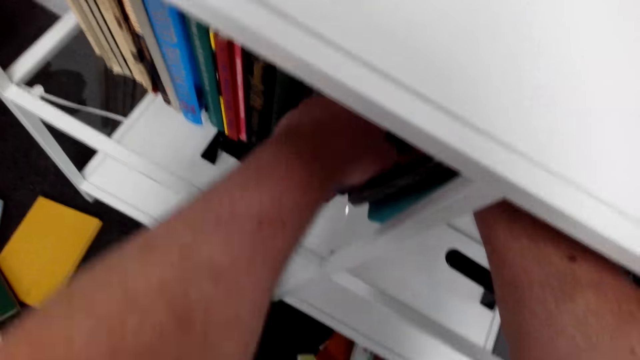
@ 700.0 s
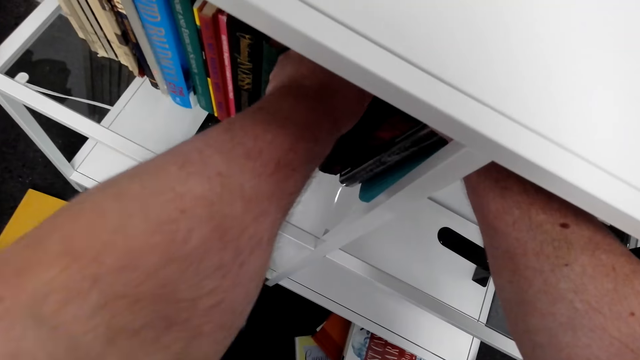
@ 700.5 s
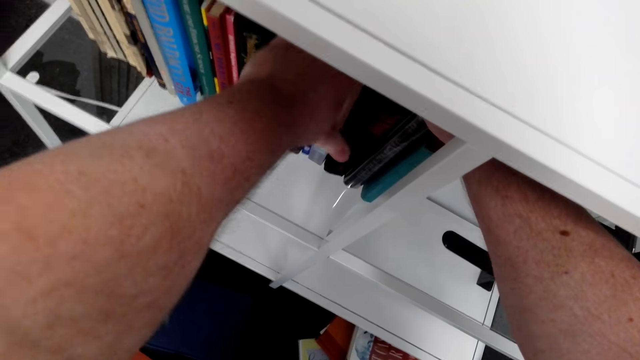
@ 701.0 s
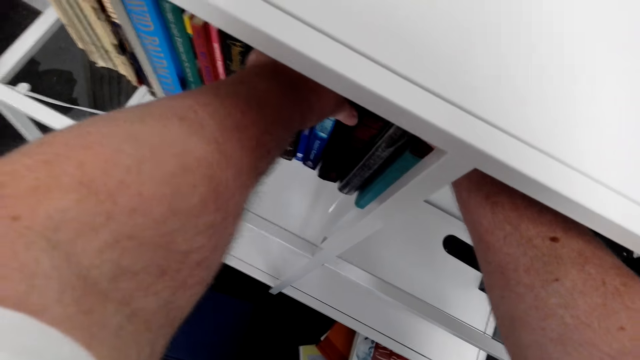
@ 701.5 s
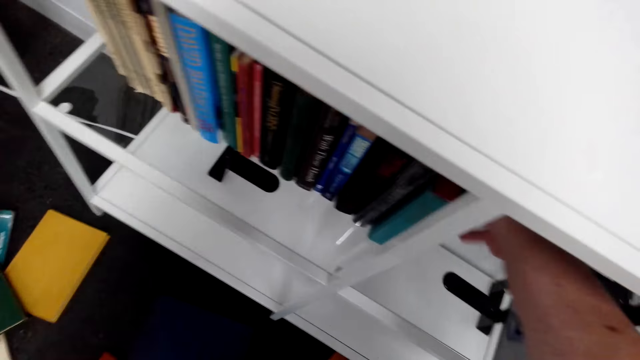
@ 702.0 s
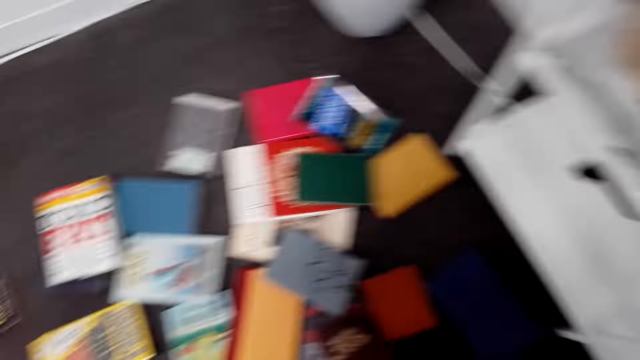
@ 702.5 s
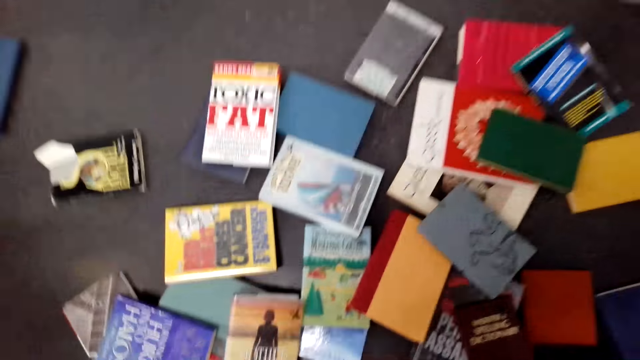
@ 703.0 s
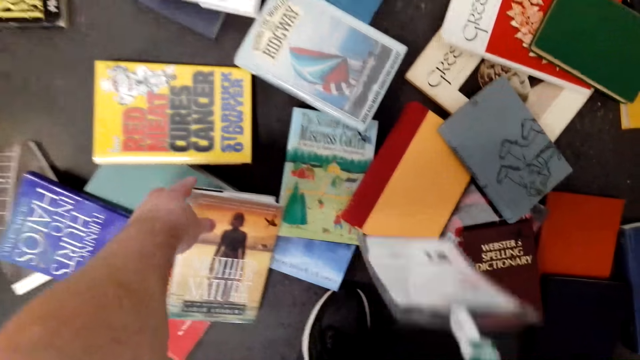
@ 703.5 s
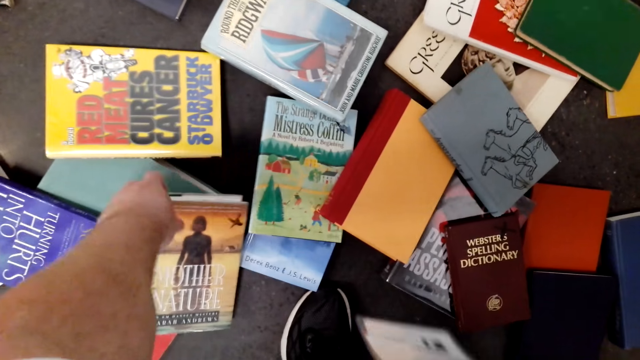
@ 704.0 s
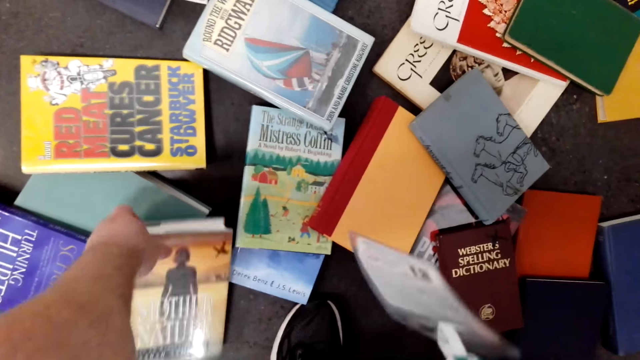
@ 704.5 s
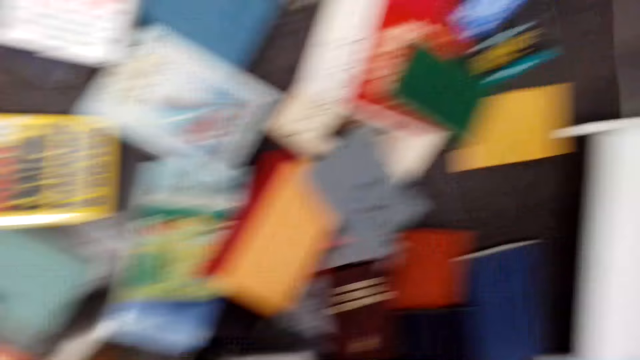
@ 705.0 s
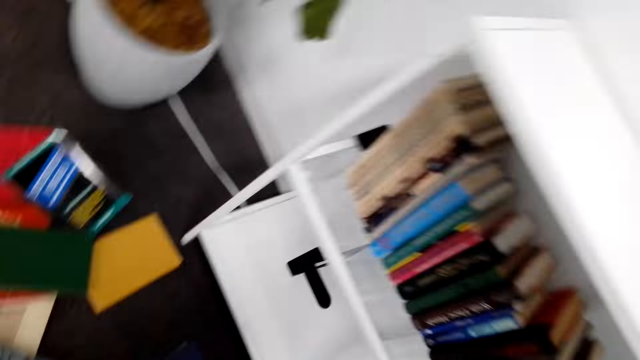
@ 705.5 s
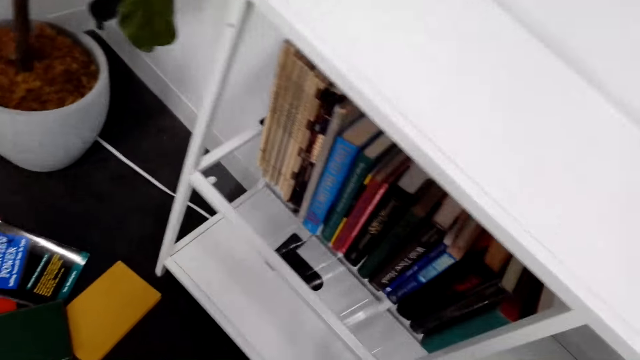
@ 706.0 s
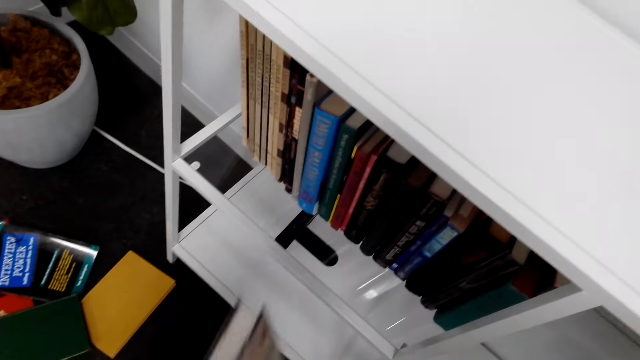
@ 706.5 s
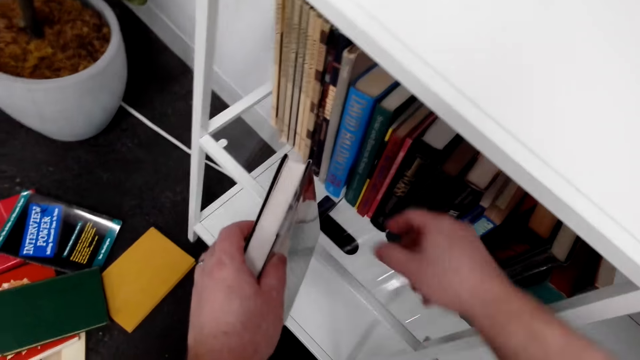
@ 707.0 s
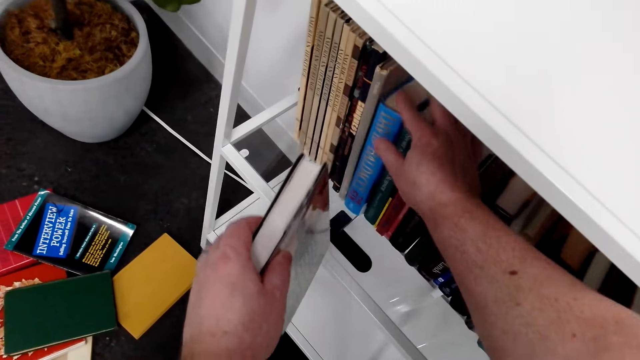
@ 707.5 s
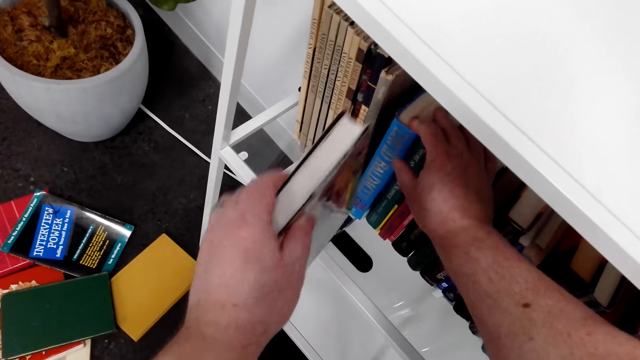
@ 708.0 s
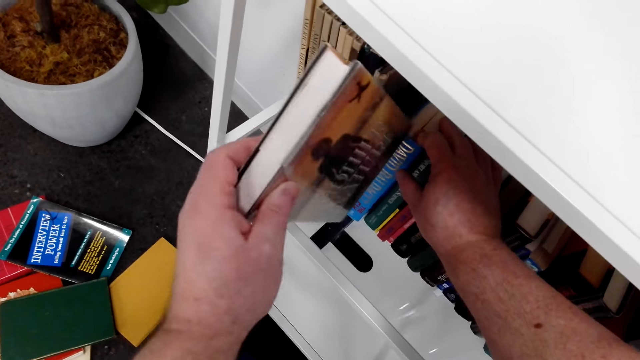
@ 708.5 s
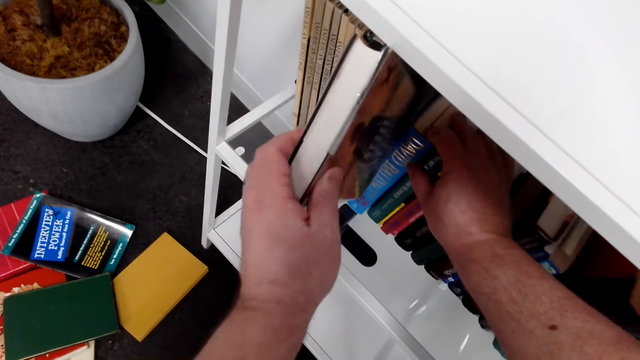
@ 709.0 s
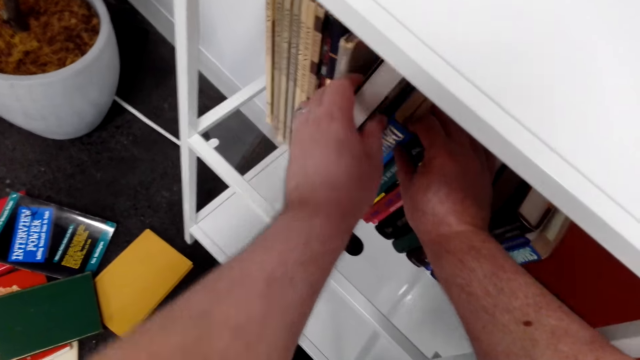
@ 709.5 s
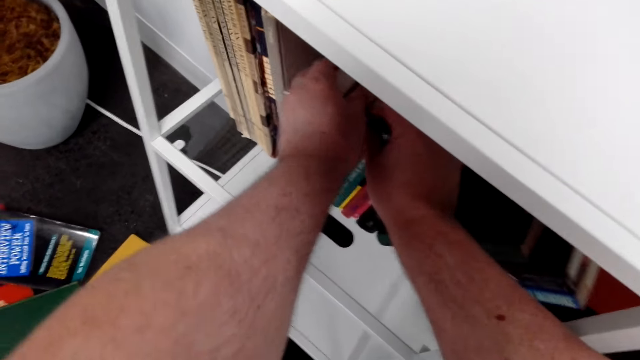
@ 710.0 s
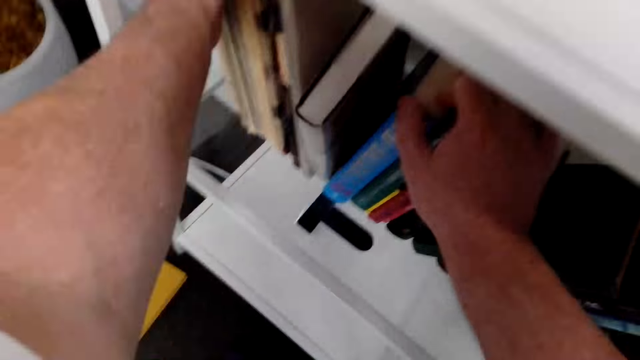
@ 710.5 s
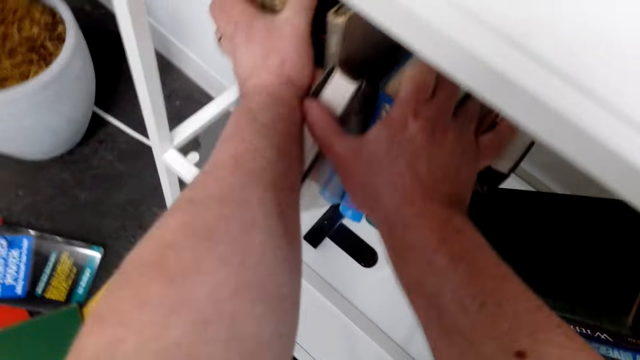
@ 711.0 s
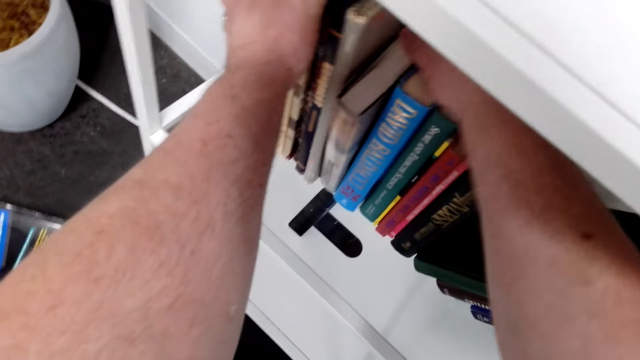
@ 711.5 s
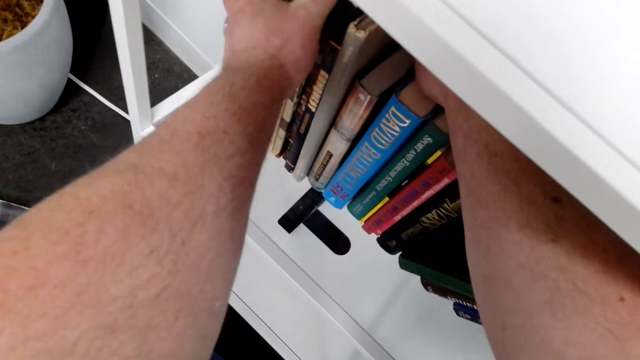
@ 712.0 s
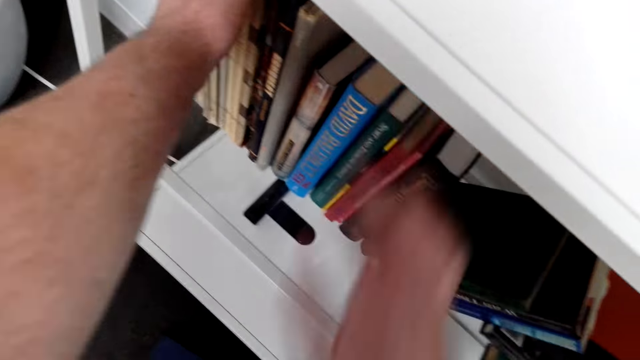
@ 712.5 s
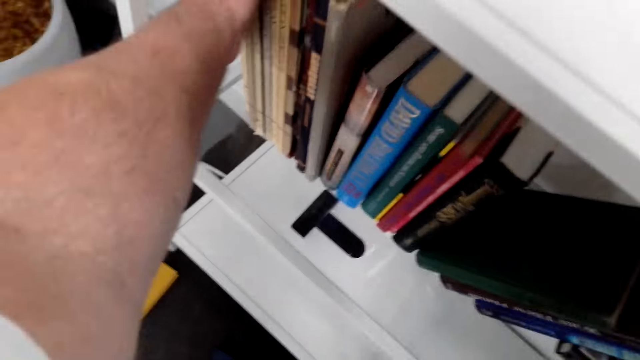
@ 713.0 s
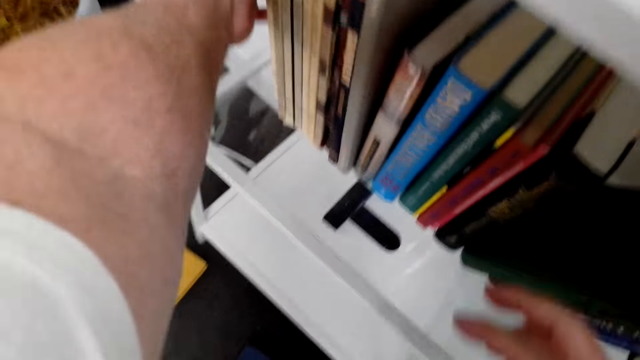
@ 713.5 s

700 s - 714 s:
The camera wearer picks a book on the floor. They arrange the book on the shelf.

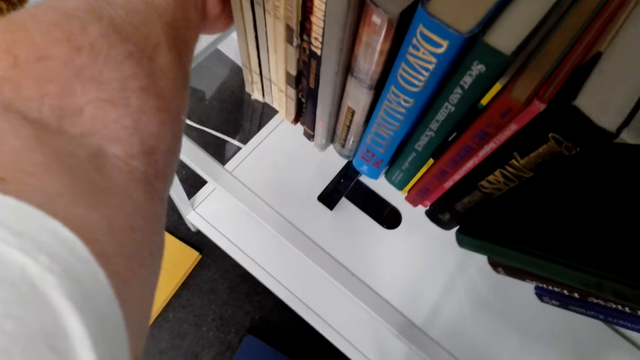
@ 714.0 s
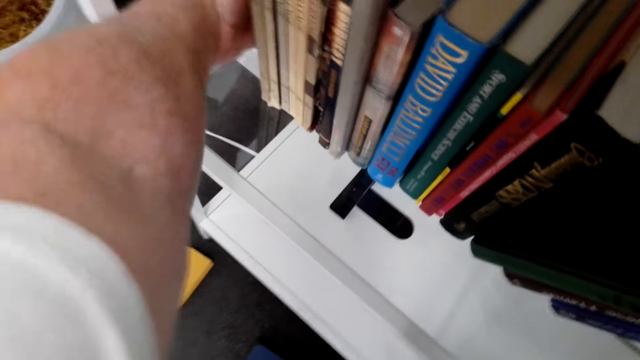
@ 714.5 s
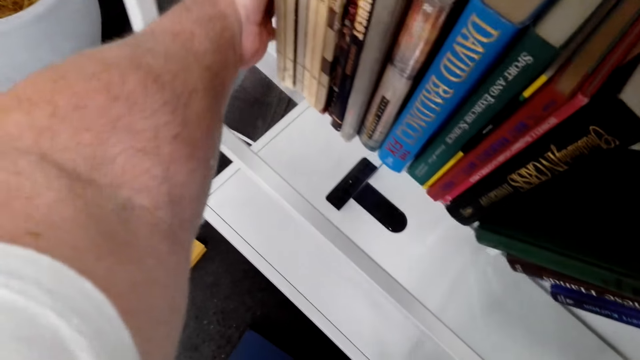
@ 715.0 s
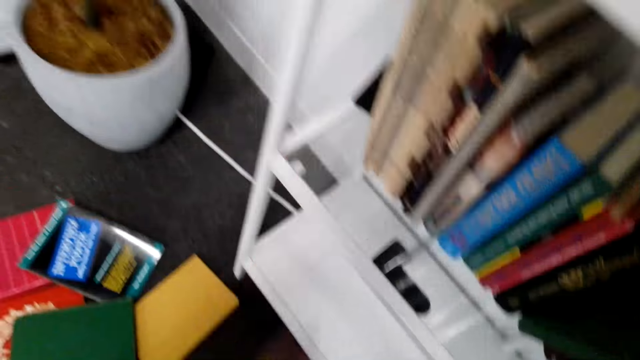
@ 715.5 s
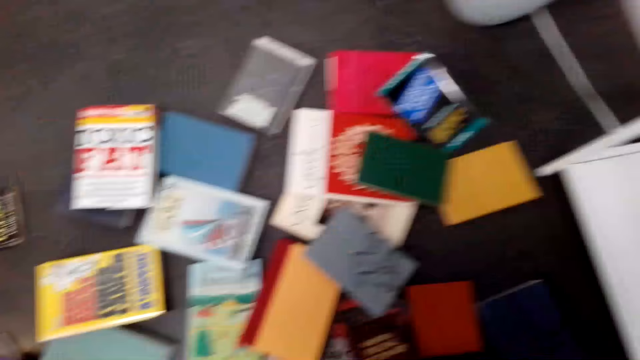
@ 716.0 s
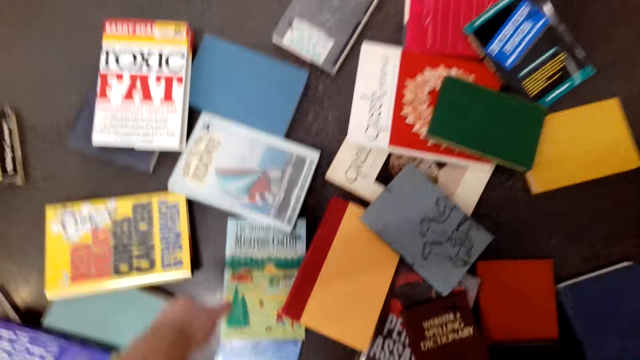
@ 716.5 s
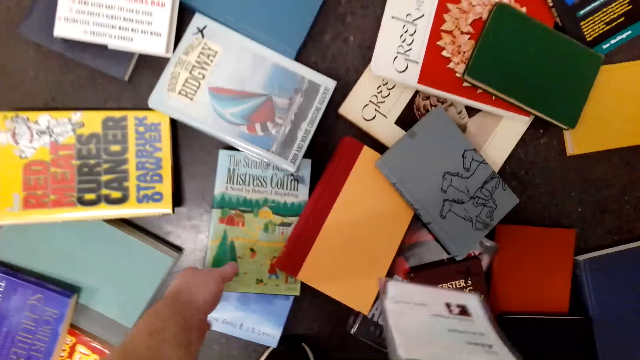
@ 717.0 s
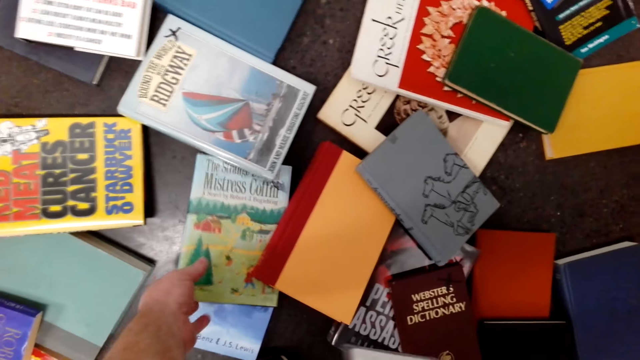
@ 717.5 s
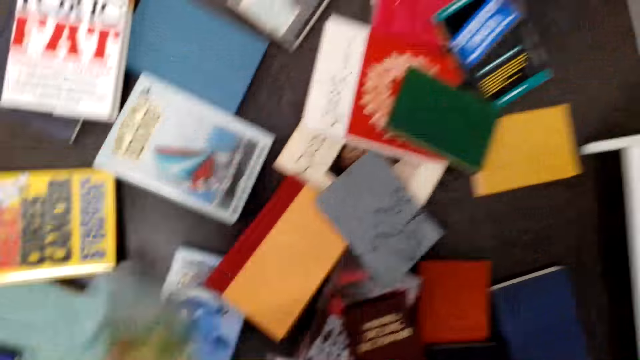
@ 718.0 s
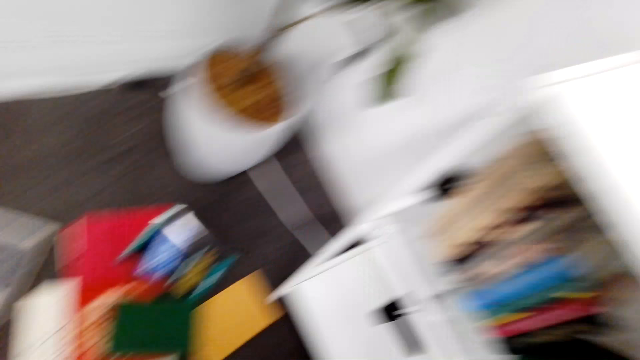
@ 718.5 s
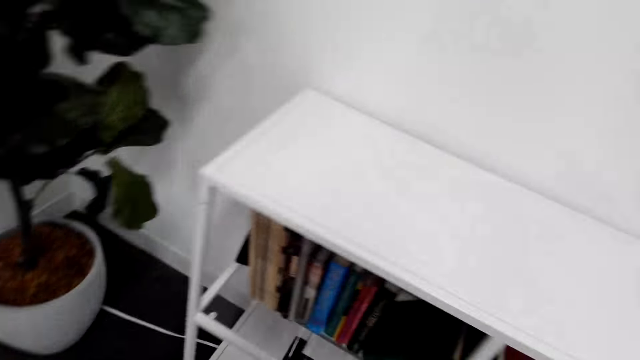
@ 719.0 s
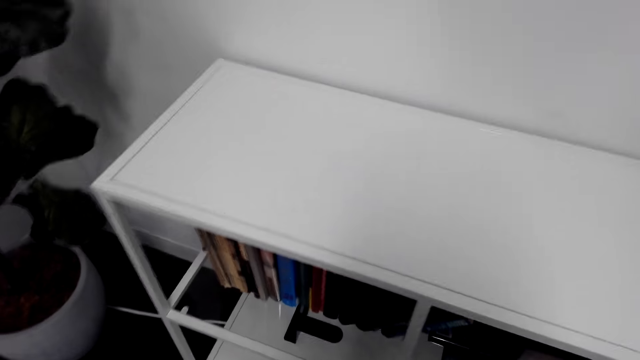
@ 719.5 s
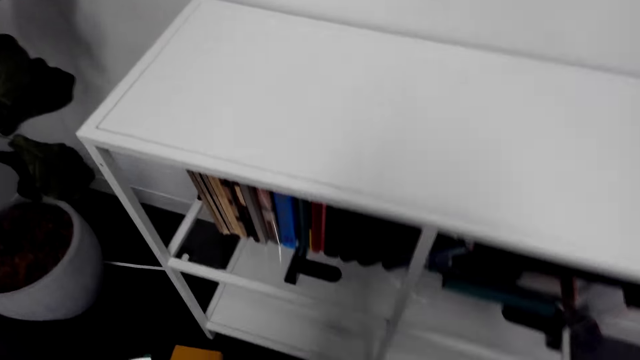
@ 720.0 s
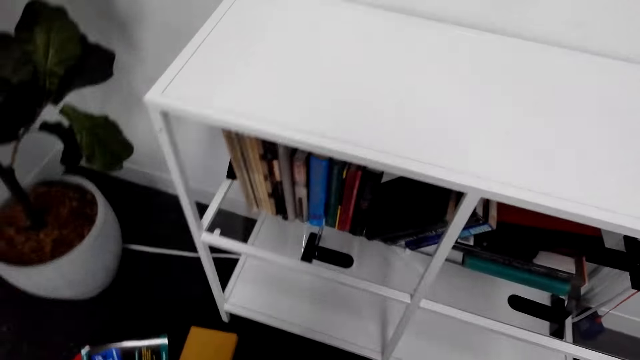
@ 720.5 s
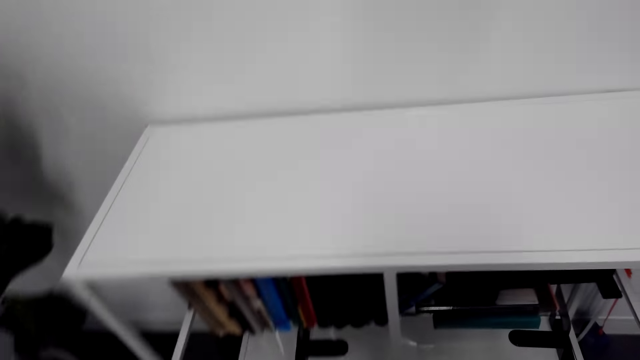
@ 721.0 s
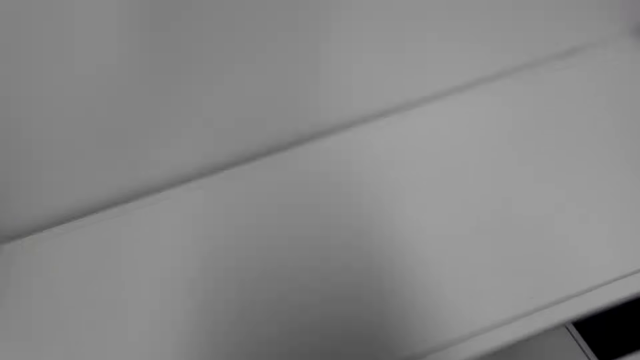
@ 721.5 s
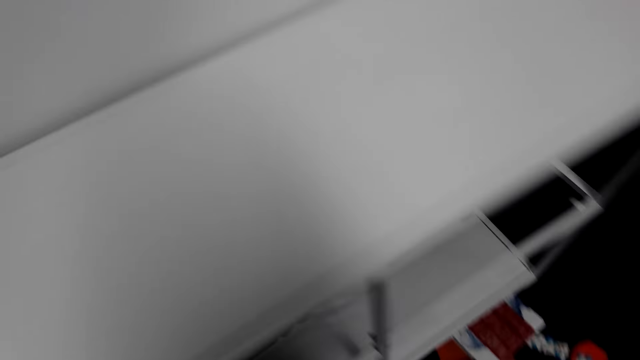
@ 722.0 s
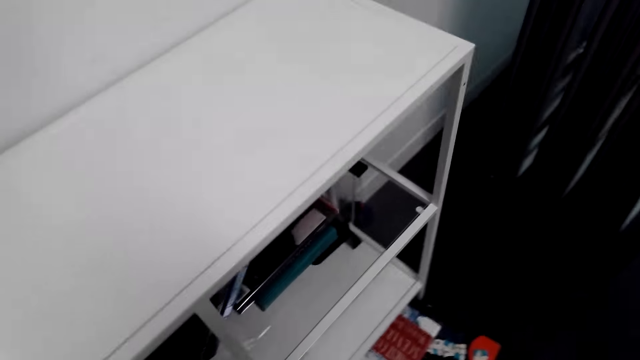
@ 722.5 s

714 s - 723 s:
The camera wearer picks a book on the floor.
